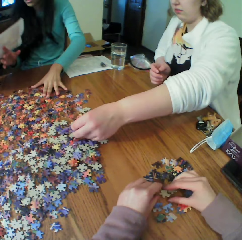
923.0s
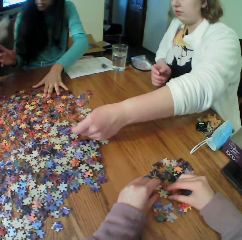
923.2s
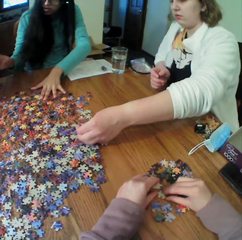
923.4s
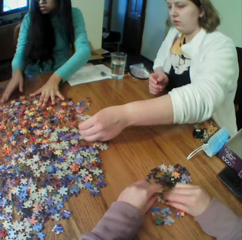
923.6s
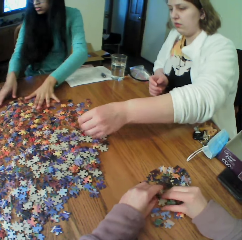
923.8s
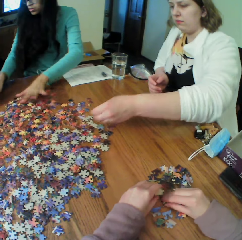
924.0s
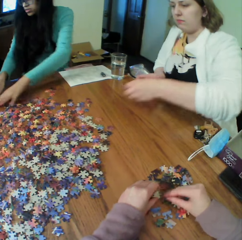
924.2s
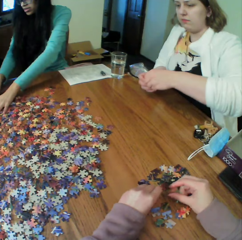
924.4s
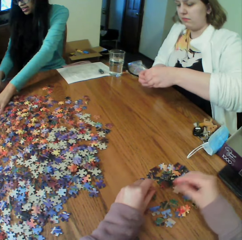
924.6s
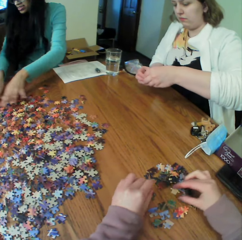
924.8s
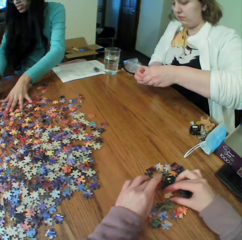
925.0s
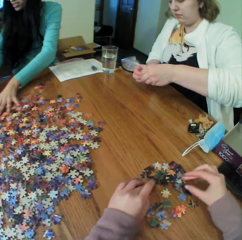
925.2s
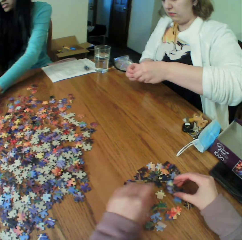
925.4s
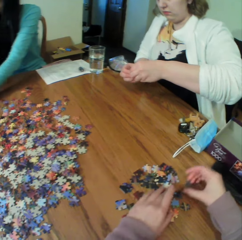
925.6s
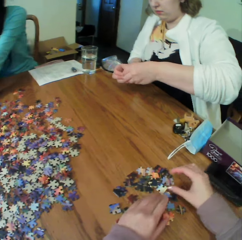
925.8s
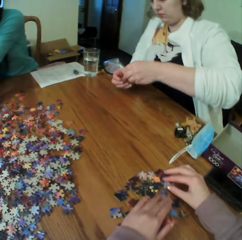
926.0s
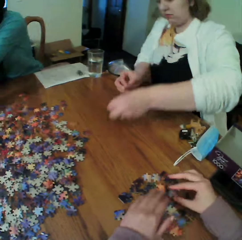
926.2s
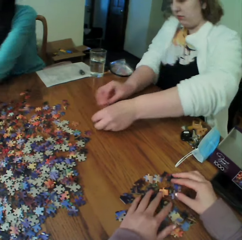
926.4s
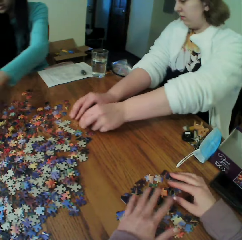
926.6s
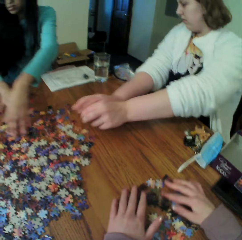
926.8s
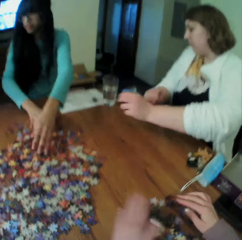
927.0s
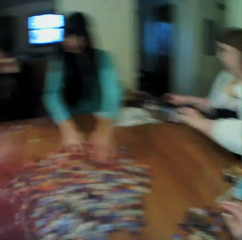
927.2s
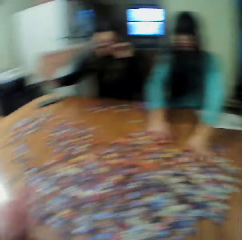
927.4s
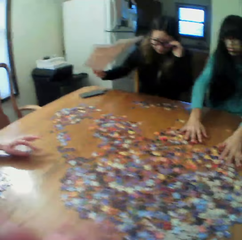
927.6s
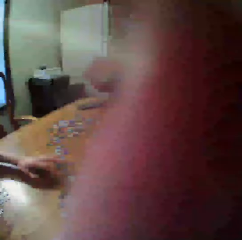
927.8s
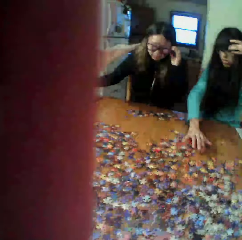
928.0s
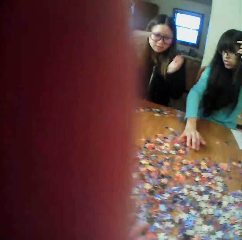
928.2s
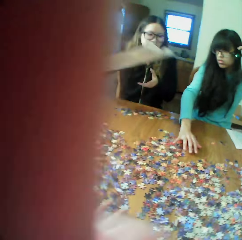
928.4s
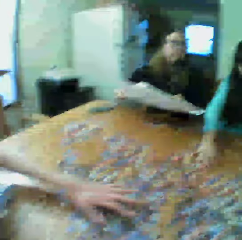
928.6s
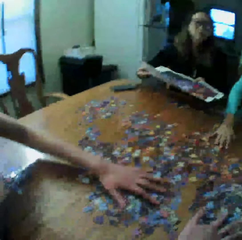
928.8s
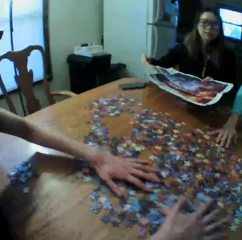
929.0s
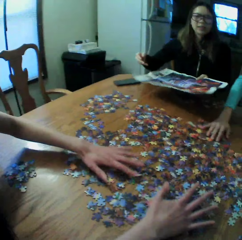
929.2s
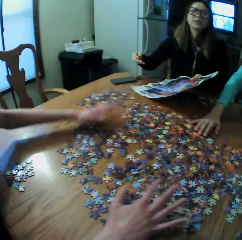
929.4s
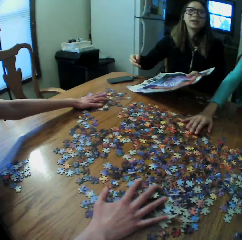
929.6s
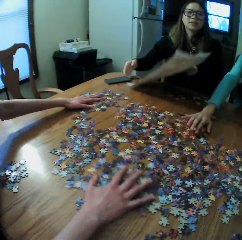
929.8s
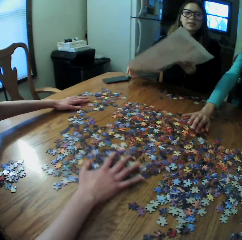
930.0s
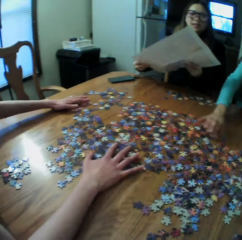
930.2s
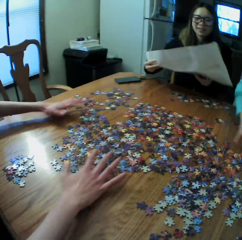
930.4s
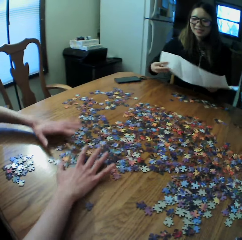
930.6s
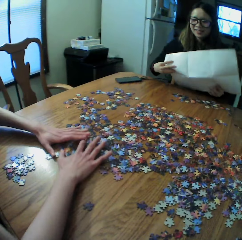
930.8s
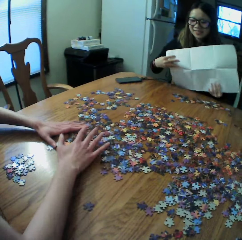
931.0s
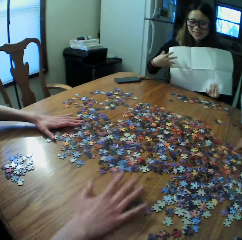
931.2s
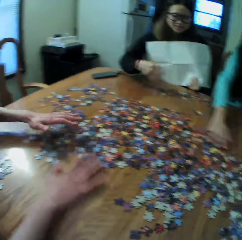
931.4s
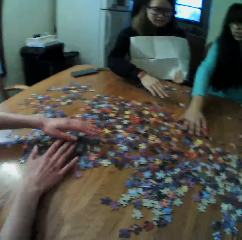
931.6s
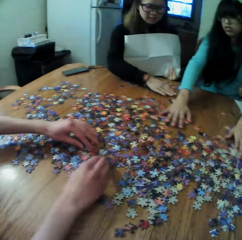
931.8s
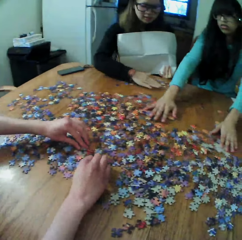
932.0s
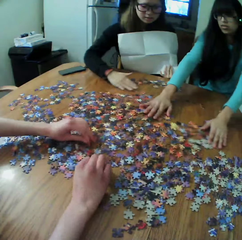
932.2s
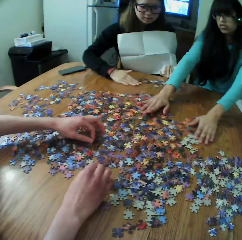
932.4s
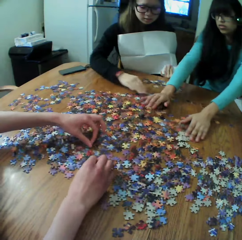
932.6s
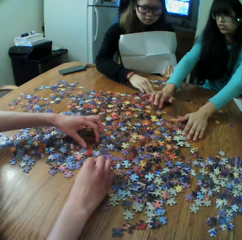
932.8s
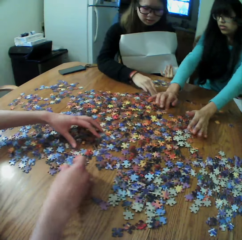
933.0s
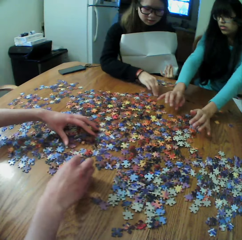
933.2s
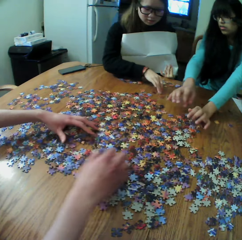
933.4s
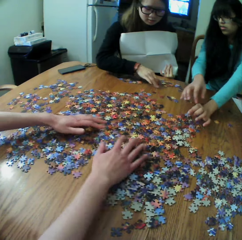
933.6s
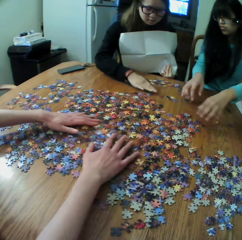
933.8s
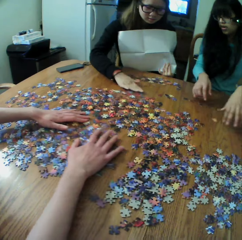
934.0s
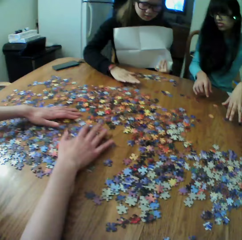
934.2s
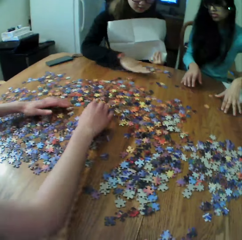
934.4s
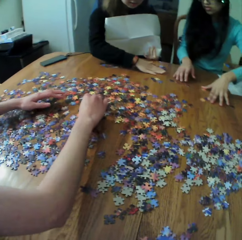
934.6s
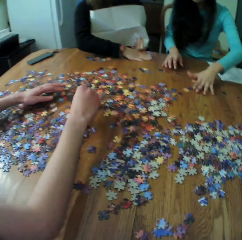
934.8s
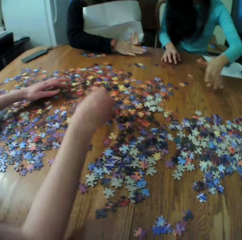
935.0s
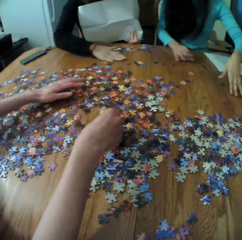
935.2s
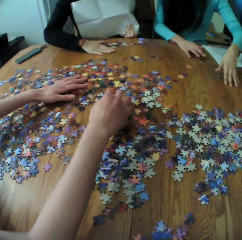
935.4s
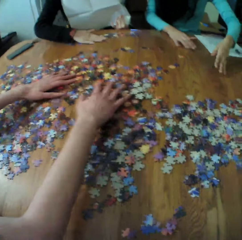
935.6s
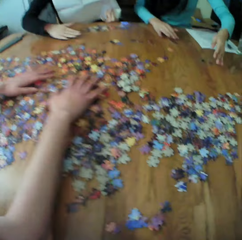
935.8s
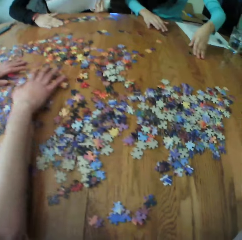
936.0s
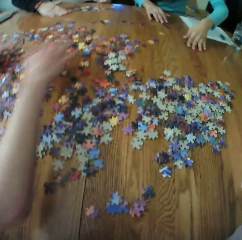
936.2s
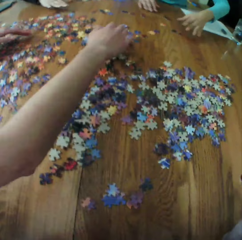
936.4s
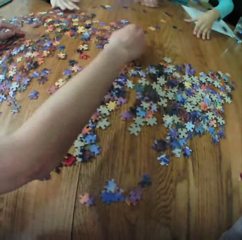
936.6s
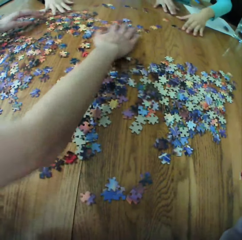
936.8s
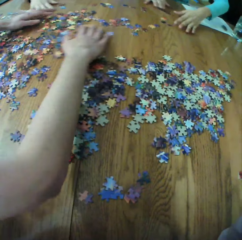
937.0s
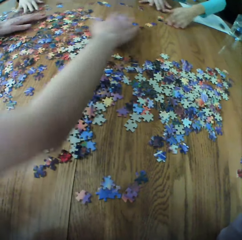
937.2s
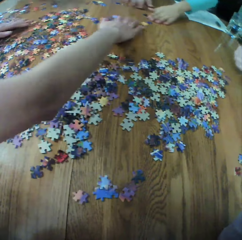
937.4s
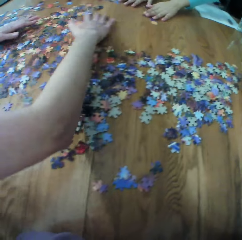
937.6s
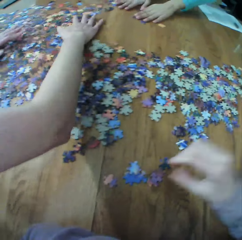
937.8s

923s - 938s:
A woman picks up a puzzle piece. The camera wearer fixes the camera. A female picks up the board game manual. Another woman moves the puzzle pieces. A third woman moves the puzzle pieces. A fourth woman moves the puzzle pieces.

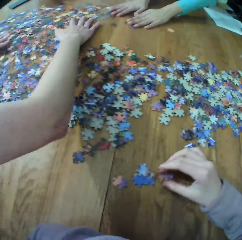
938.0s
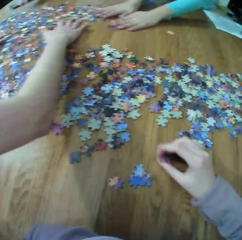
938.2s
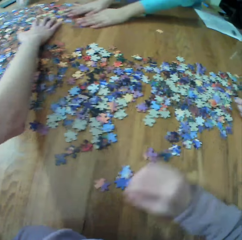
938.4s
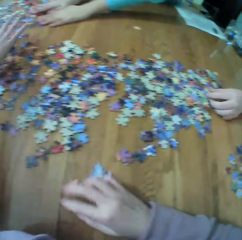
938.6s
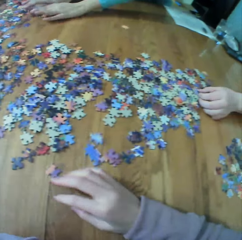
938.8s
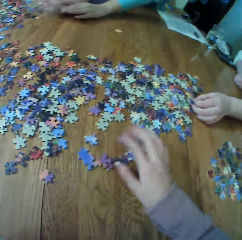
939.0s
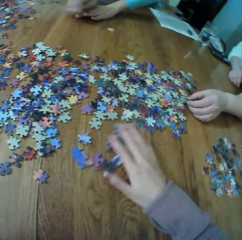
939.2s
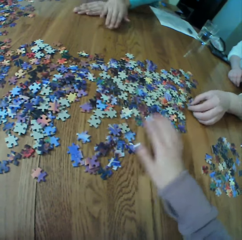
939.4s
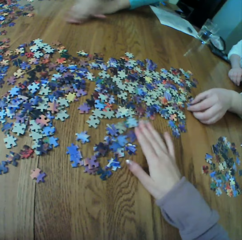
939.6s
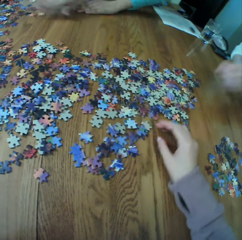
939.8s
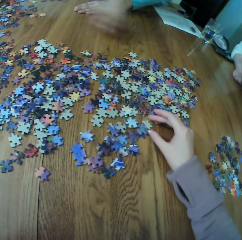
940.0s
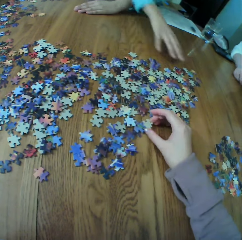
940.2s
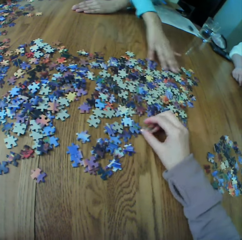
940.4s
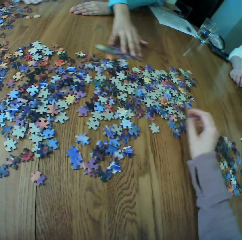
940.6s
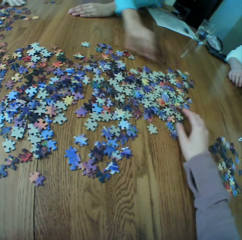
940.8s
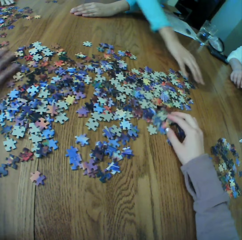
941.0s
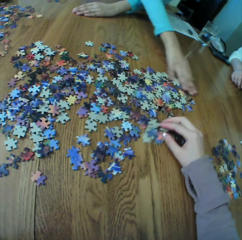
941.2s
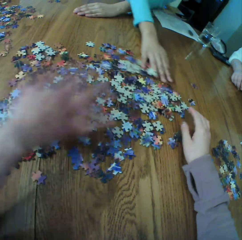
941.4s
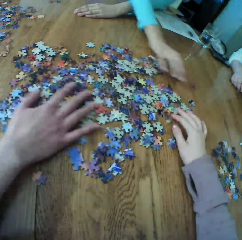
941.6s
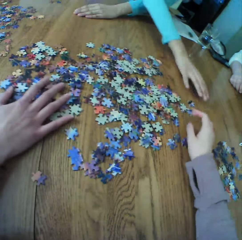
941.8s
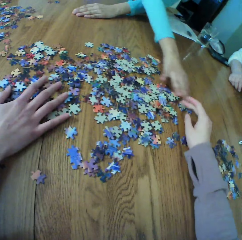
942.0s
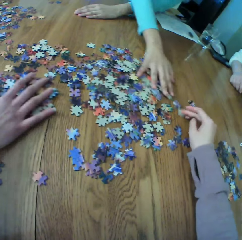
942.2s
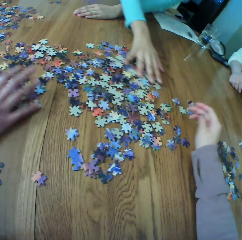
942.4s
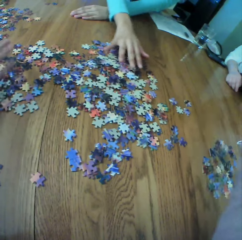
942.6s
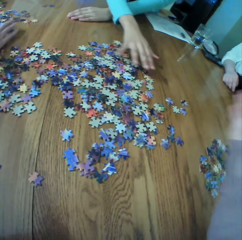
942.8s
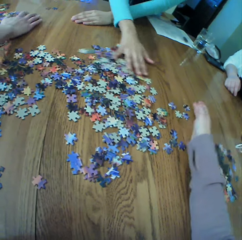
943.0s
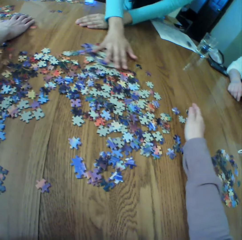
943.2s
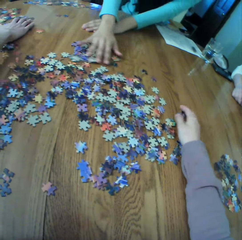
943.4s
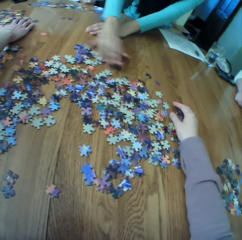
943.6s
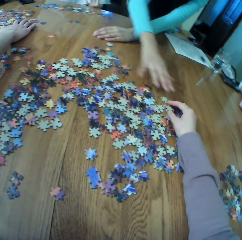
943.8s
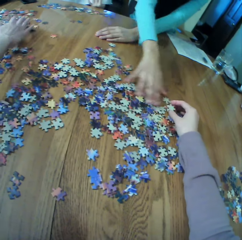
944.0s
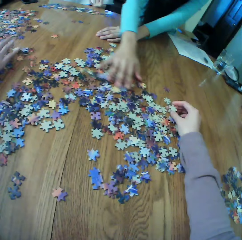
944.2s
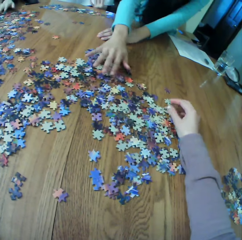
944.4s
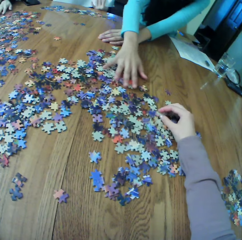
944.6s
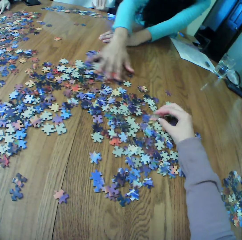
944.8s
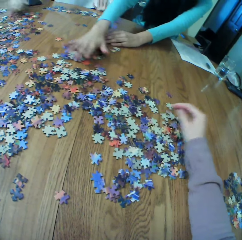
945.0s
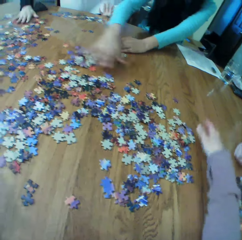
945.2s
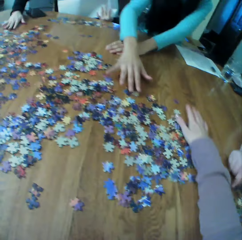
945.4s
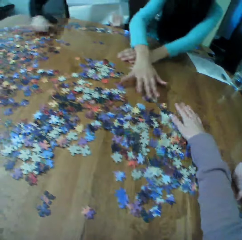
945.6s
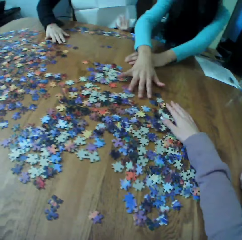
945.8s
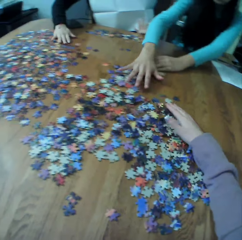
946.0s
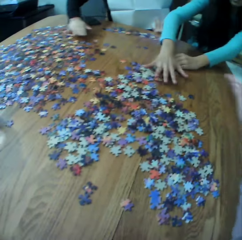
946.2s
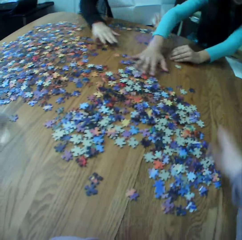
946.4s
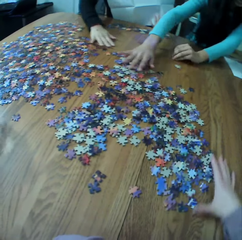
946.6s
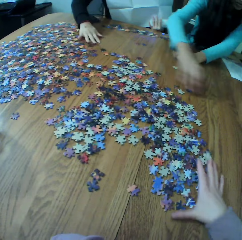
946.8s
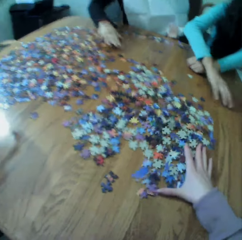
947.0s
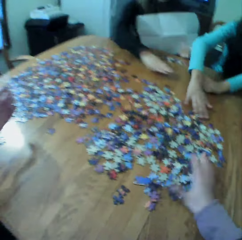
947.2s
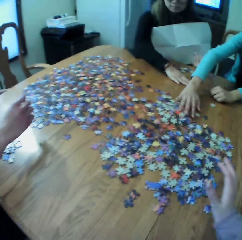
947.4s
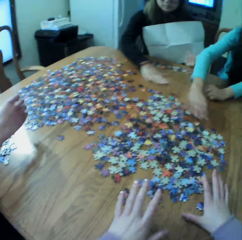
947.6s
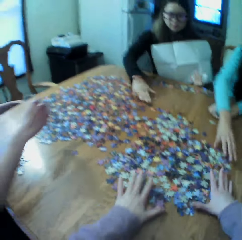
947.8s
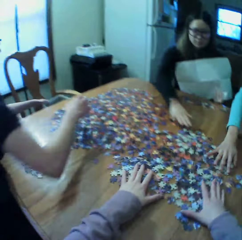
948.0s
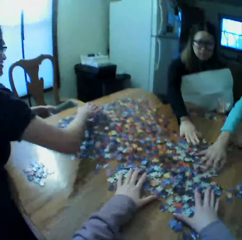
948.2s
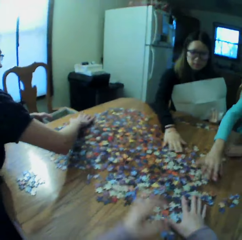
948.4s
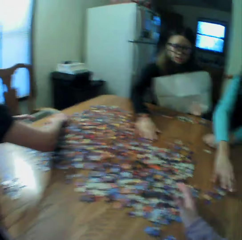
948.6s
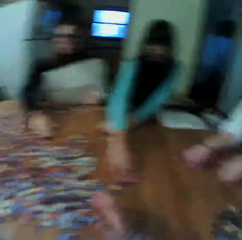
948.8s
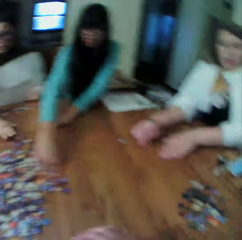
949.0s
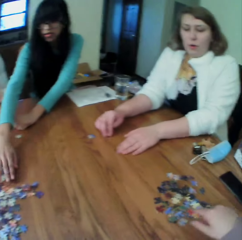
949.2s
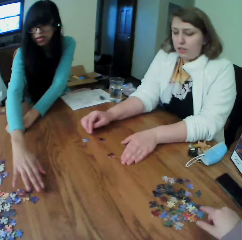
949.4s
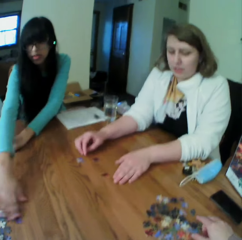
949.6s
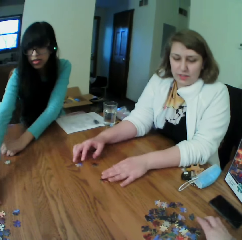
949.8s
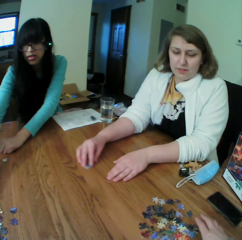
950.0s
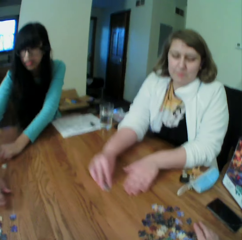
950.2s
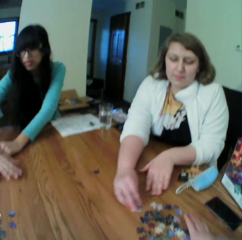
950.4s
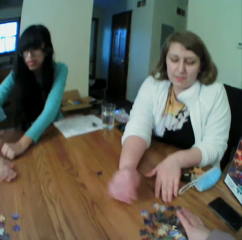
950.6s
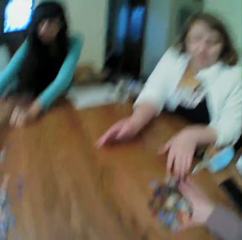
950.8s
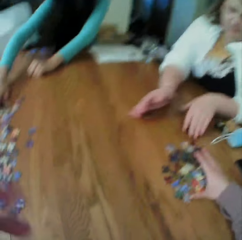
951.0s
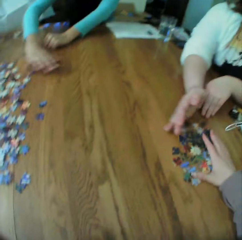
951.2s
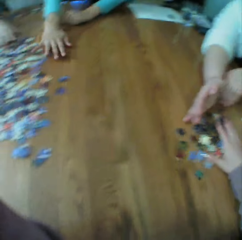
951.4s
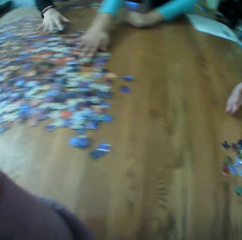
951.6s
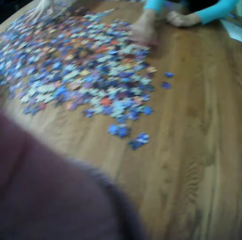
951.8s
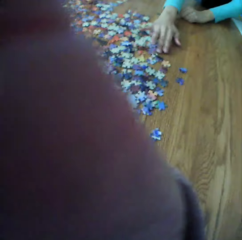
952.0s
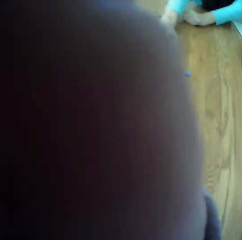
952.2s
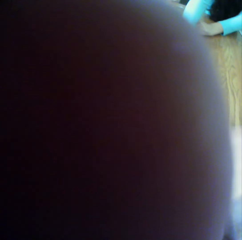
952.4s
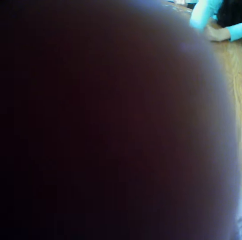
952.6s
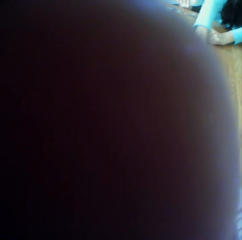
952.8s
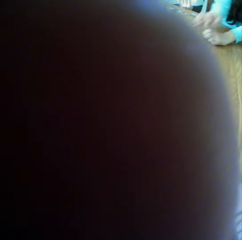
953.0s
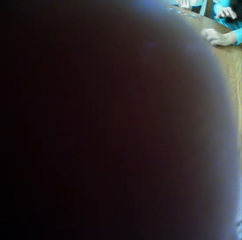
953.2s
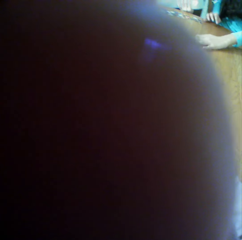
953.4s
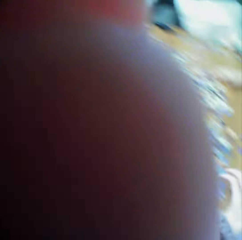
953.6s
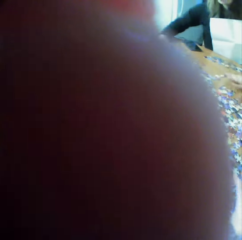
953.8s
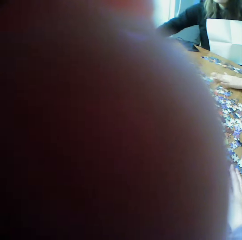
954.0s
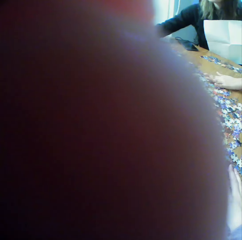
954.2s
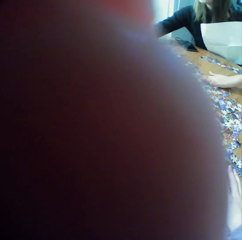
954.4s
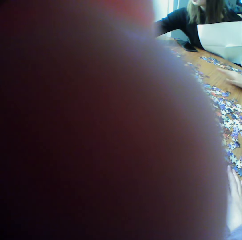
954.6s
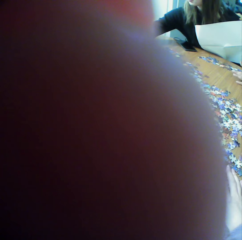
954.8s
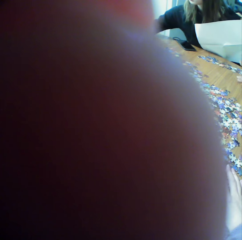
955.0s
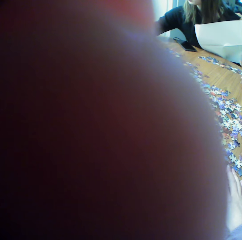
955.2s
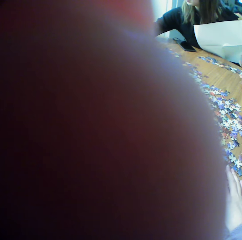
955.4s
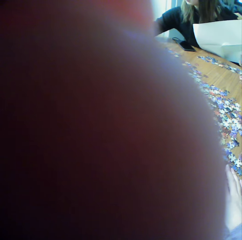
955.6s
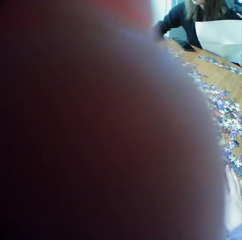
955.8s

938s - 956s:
The camera wearer moves the puzzle pieces.
